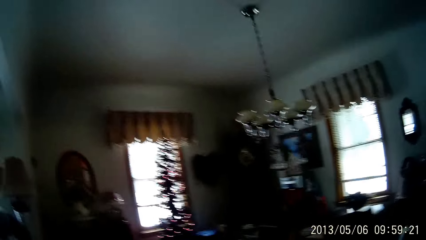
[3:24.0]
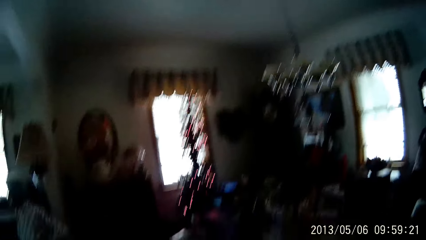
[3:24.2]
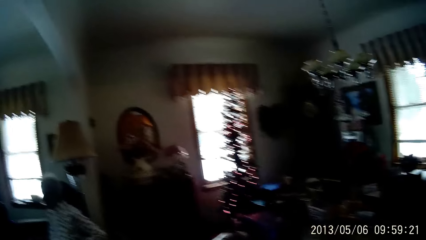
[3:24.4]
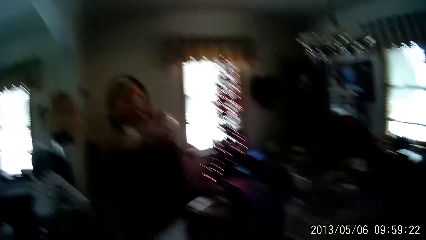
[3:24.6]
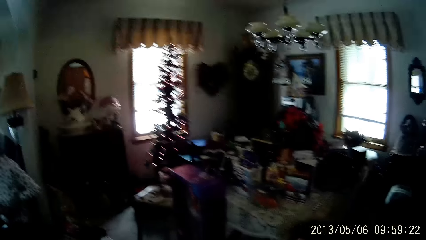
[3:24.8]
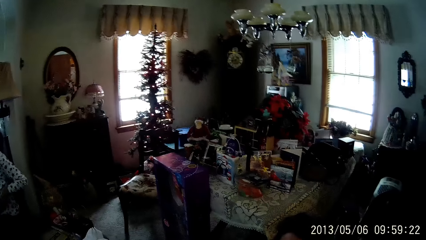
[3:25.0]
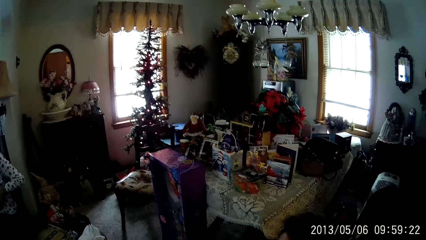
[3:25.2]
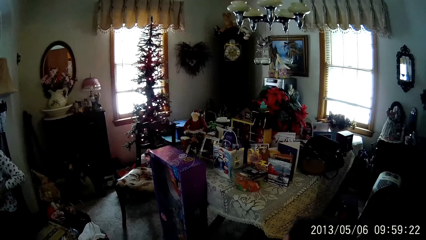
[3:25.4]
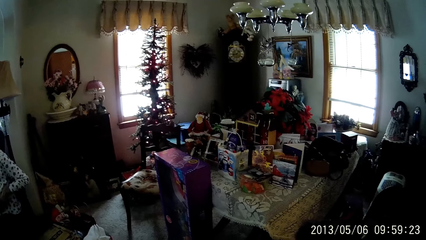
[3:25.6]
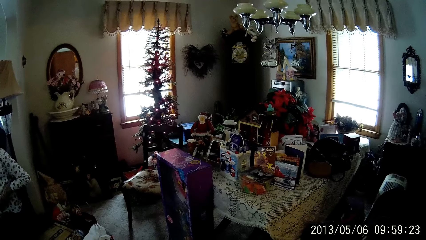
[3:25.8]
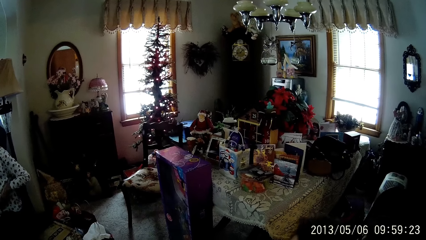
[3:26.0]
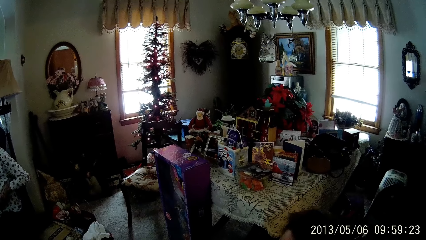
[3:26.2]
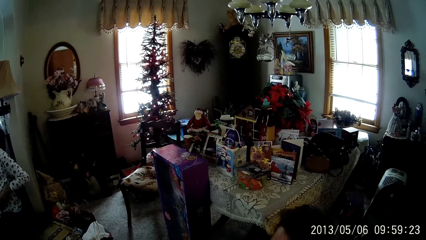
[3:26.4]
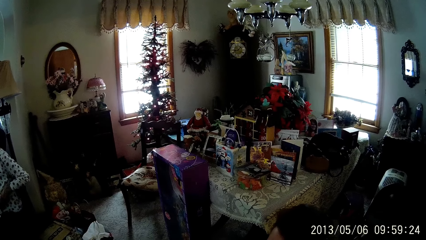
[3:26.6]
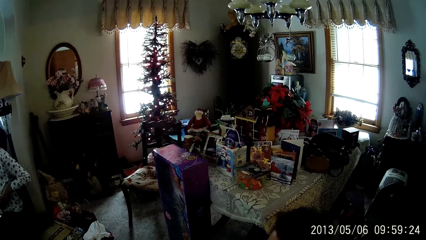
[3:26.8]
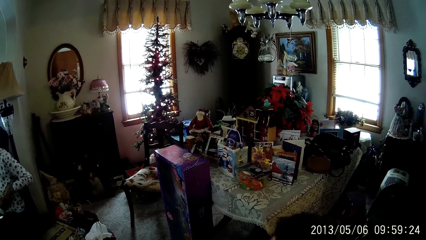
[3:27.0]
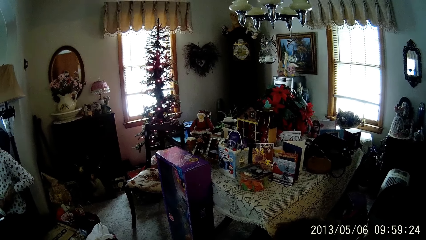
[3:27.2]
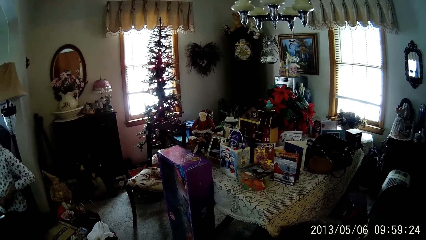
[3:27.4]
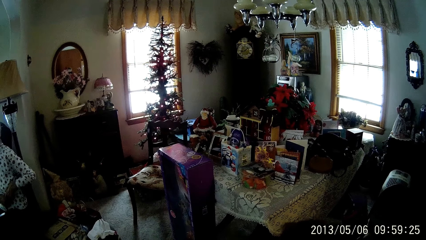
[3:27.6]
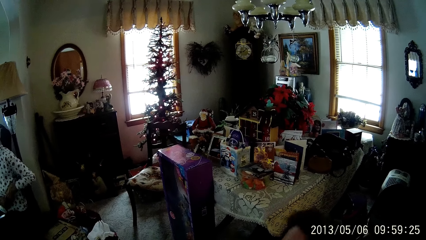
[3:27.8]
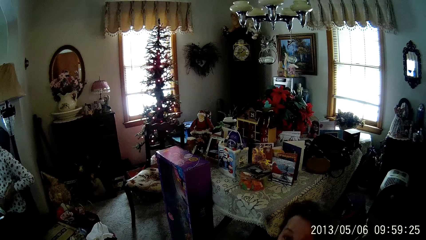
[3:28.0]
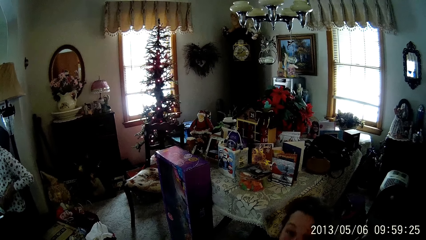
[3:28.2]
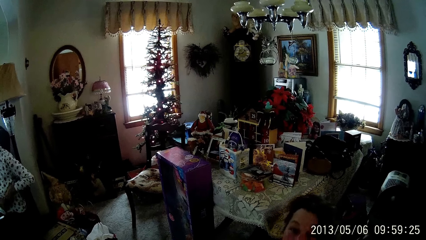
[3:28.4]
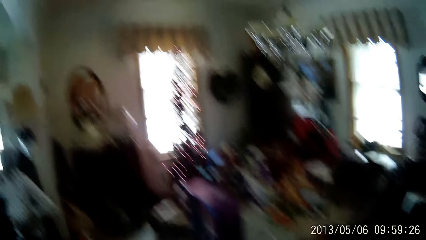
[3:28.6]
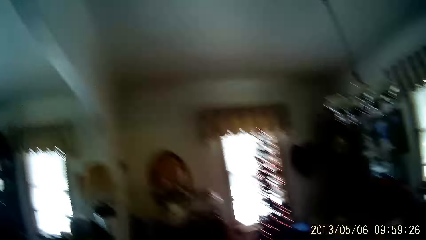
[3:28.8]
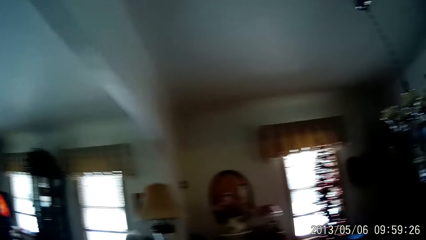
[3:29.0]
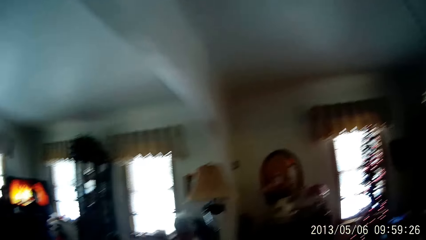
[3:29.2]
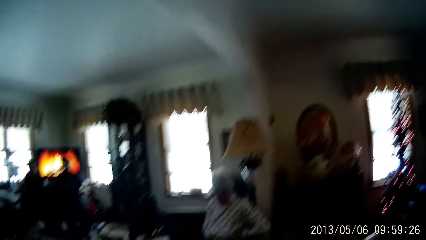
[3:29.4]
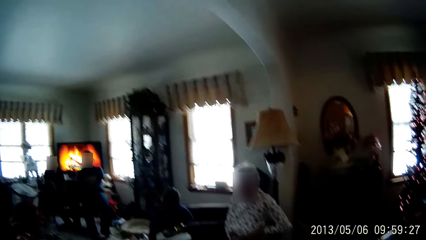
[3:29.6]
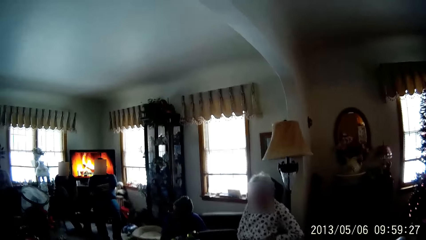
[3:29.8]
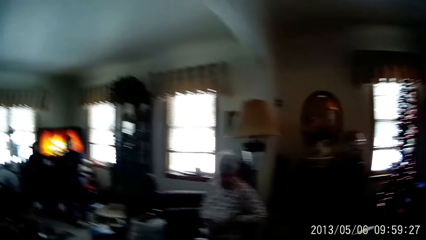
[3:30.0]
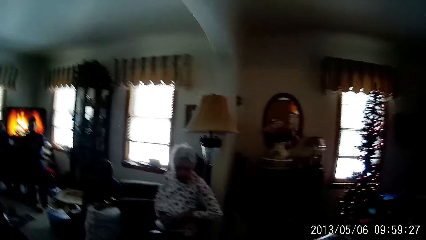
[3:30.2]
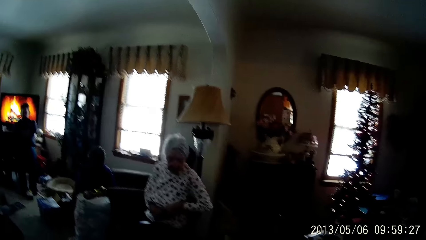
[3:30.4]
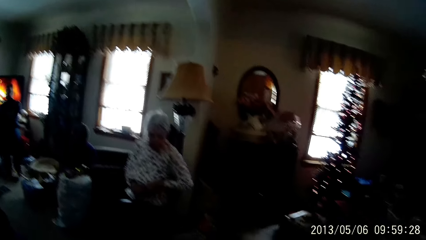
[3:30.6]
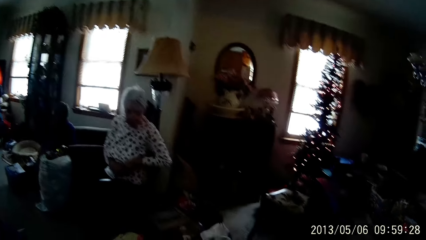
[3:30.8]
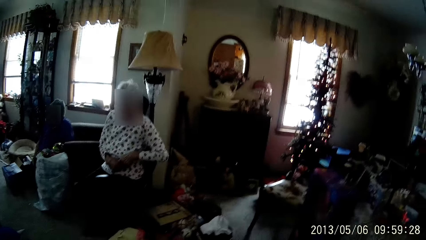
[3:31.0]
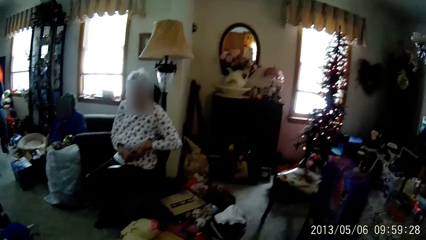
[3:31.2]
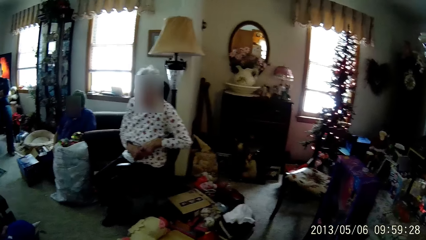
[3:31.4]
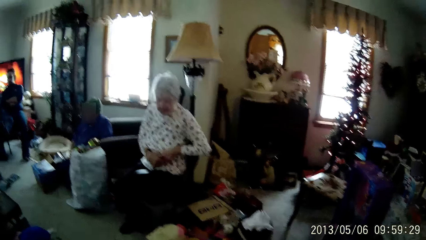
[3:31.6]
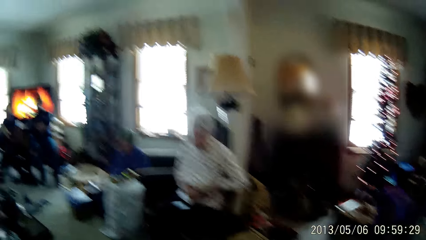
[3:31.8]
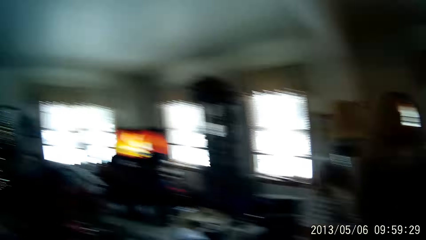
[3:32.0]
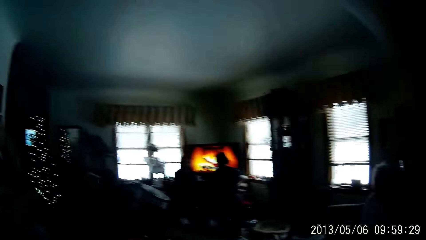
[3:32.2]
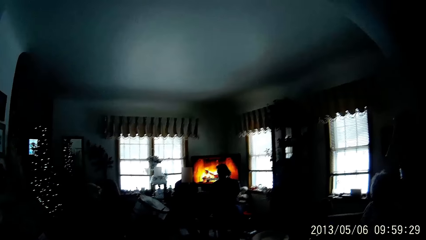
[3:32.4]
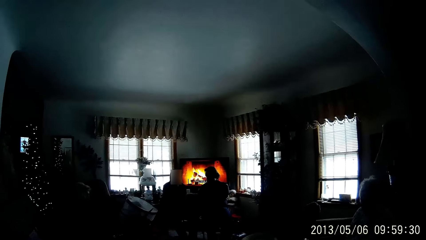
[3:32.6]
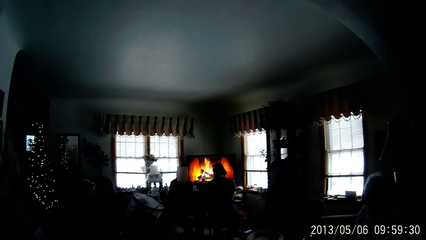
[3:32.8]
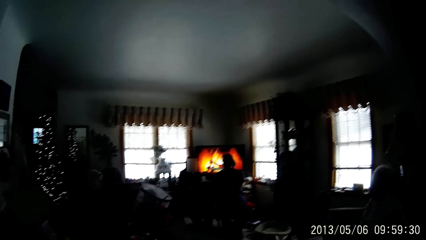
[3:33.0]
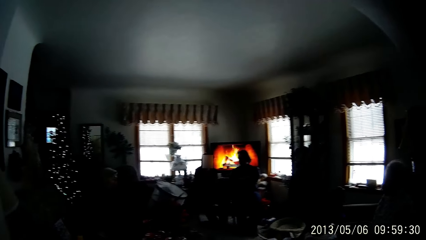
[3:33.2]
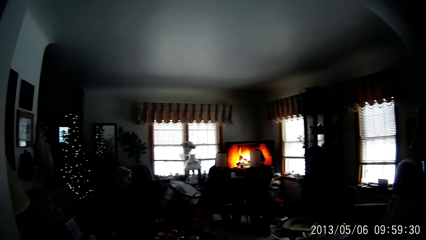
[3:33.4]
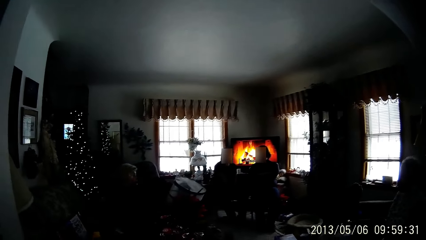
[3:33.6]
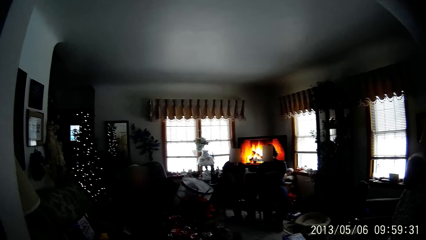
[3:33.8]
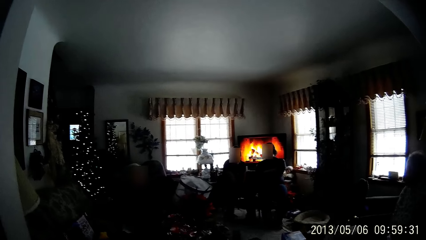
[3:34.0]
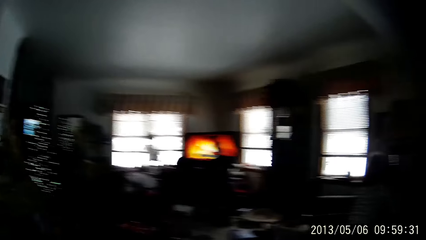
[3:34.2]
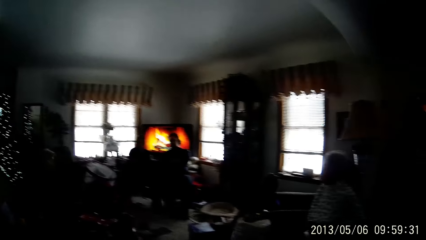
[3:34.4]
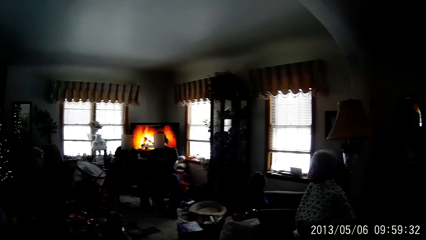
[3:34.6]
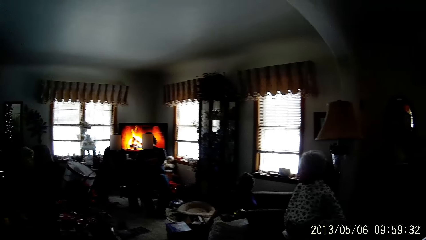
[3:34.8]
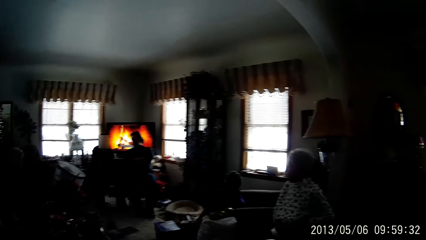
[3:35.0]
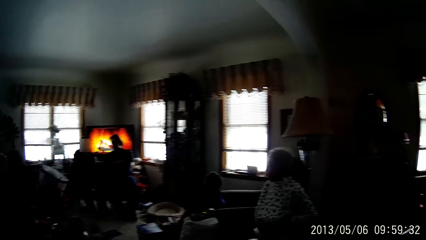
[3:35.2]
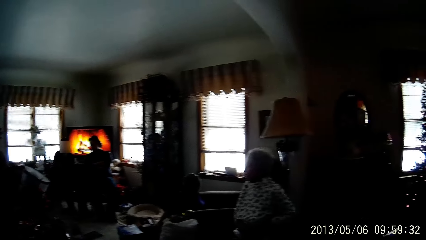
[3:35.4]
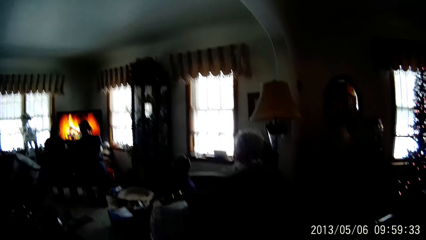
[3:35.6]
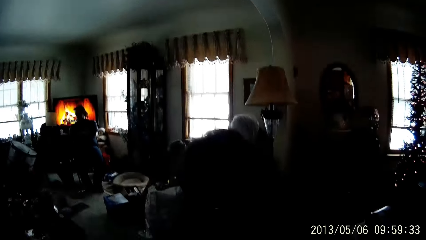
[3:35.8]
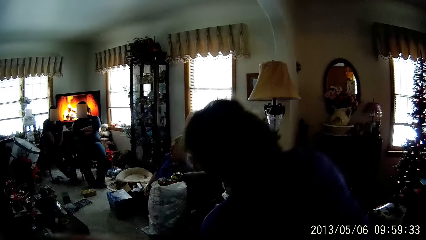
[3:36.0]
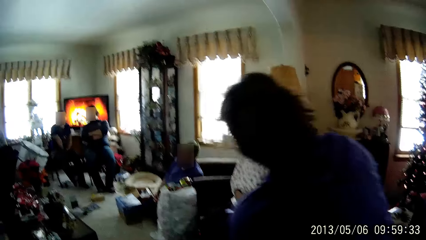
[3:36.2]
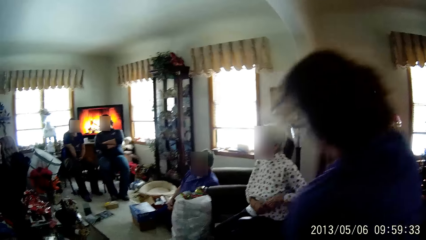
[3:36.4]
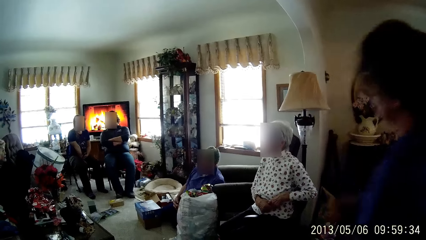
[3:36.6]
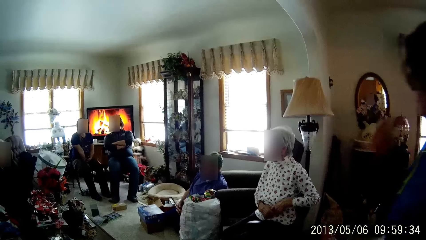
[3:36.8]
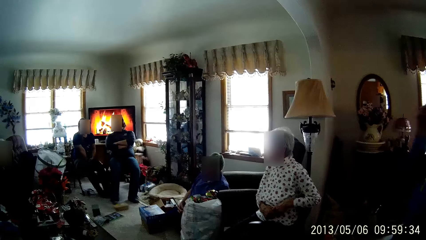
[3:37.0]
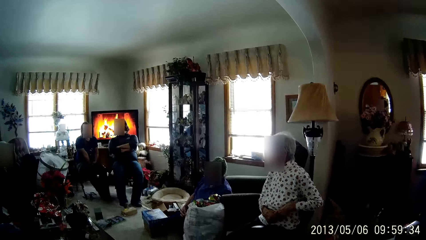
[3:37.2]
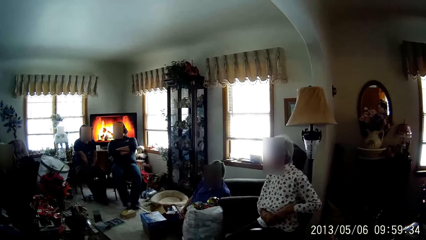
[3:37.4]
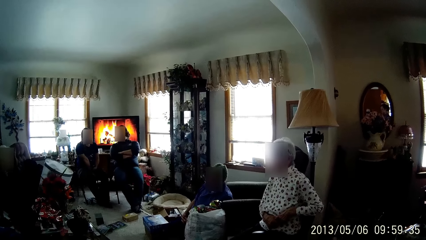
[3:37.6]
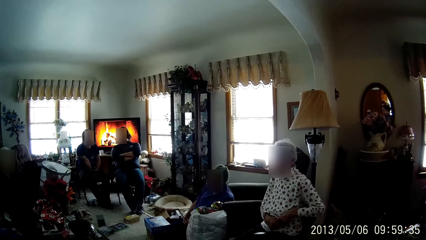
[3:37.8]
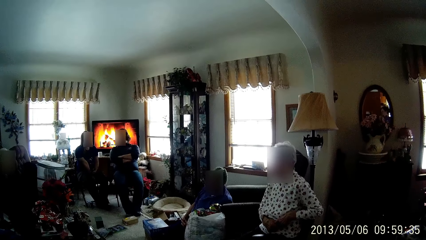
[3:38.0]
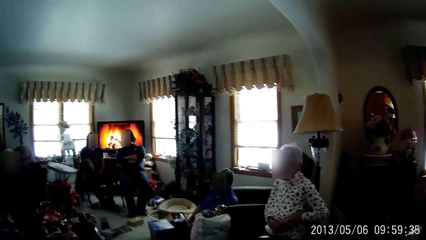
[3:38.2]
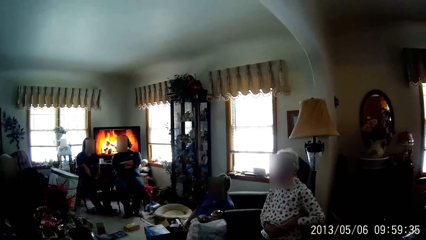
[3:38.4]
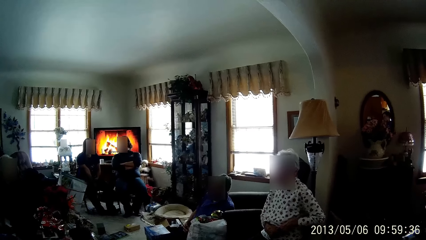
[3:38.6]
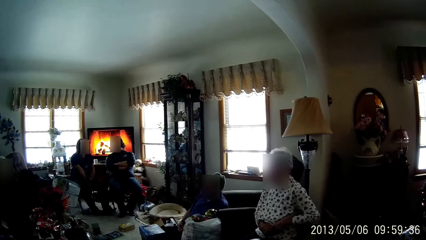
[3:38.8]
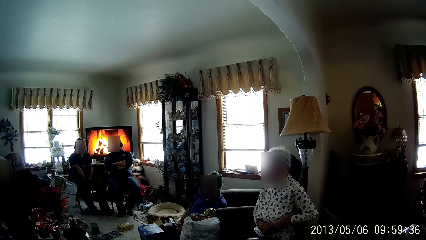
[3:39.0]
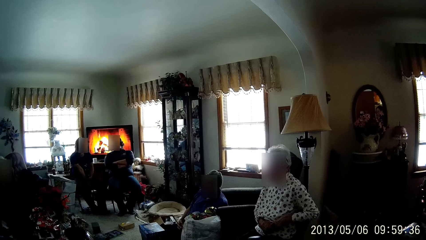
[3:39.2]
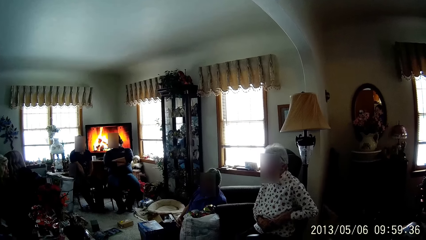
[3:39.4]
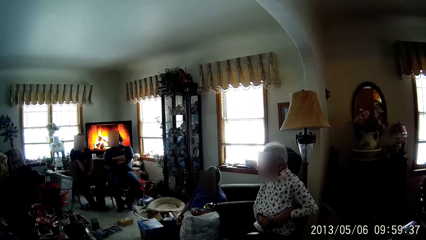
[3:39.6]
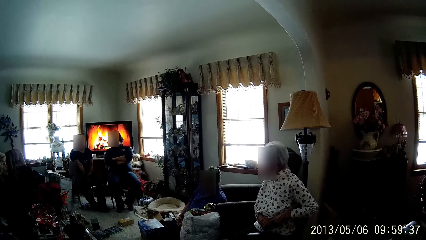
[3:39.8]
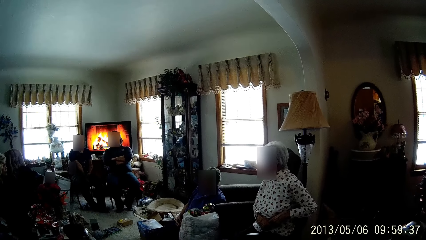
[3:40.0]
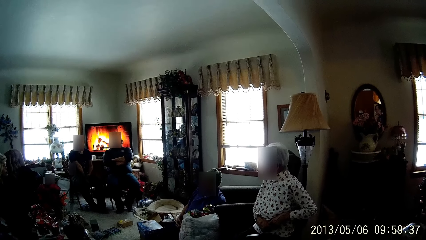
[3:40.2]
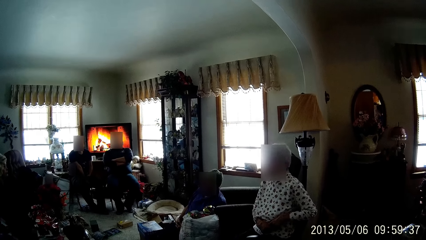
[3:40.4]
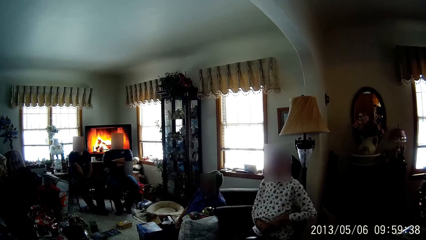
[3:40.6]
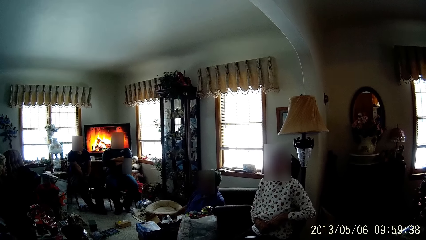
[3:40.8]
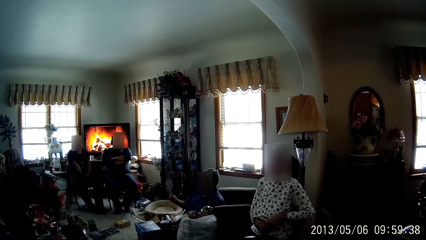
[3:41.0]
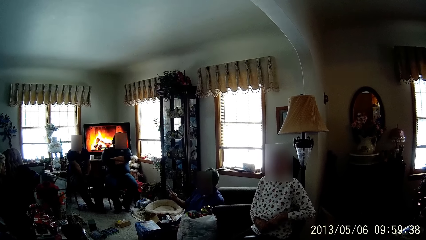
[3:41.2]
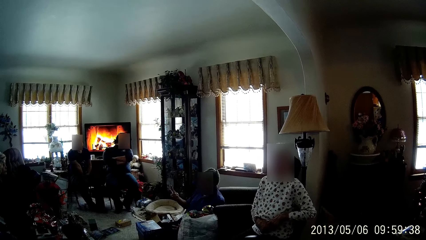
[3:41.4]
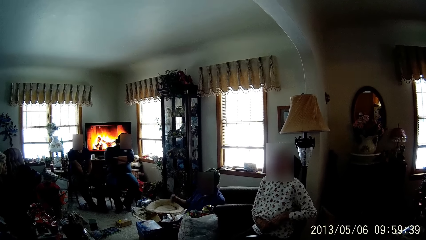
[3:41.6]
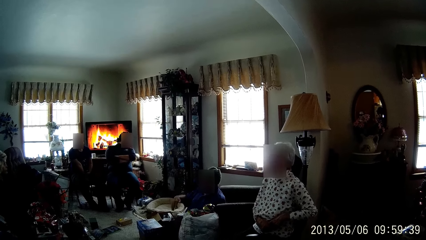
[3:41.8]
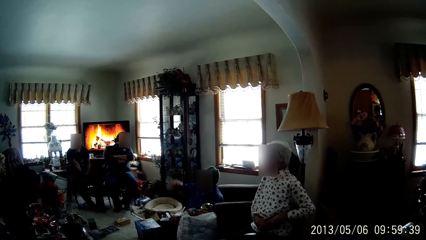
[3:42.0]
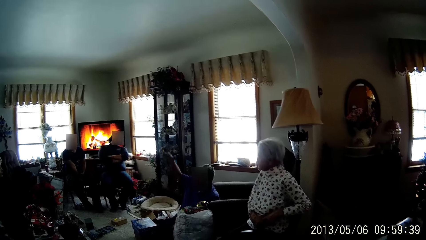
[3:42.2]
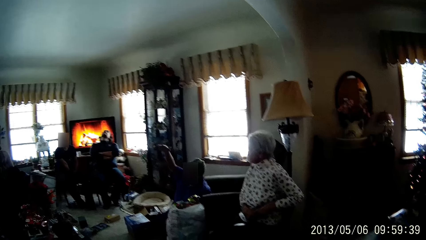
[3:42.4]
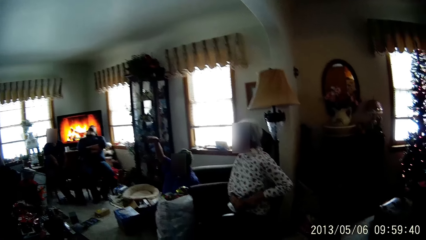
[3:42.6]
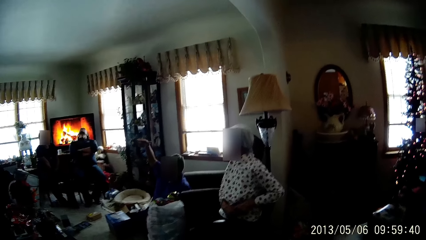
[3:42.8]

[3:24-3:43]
The camera wearer walks in the room. A woman stands from the floor. A man gestures with his right hand.
